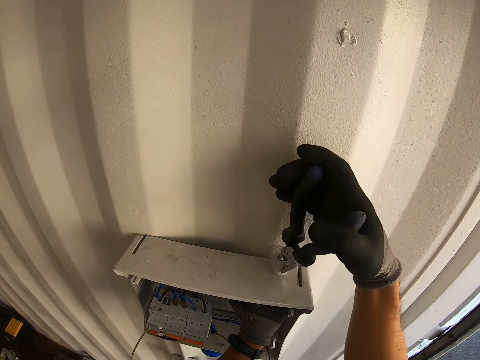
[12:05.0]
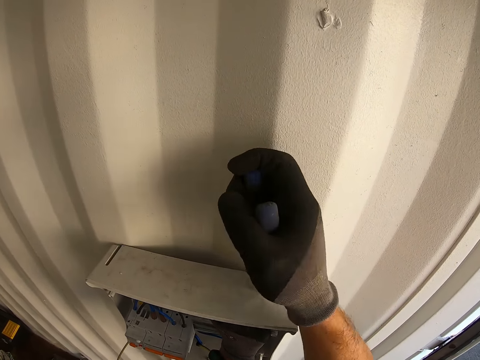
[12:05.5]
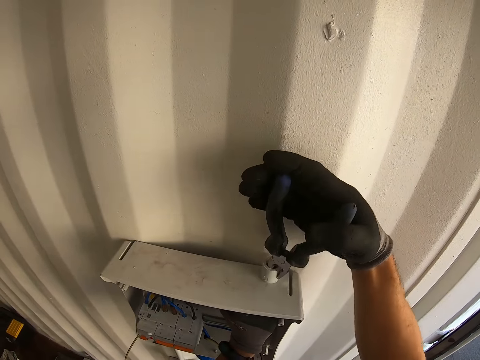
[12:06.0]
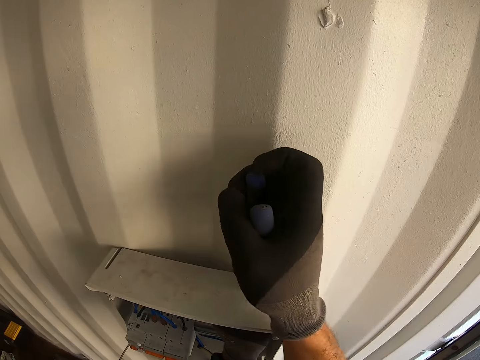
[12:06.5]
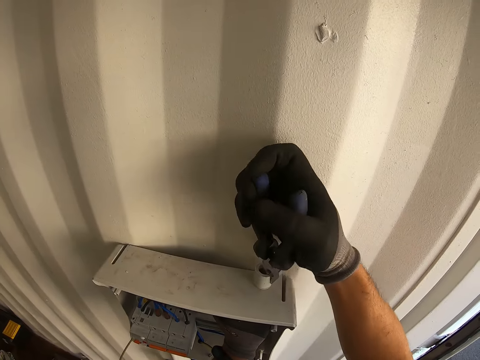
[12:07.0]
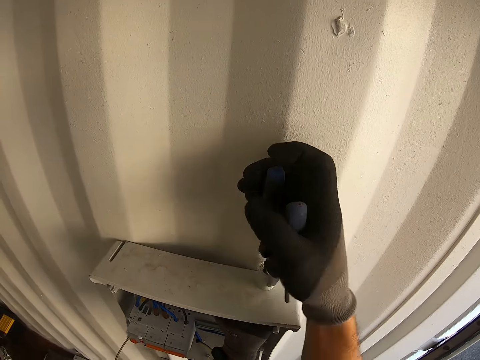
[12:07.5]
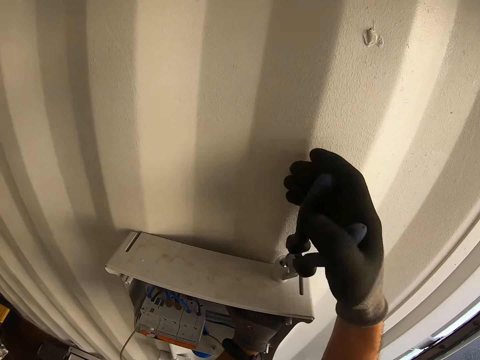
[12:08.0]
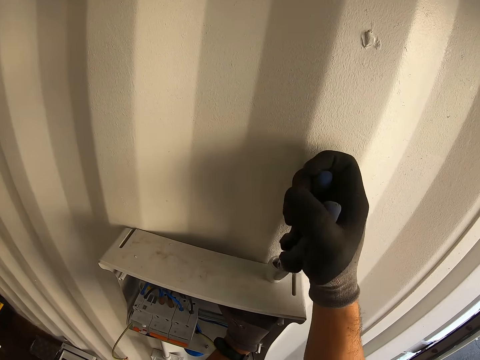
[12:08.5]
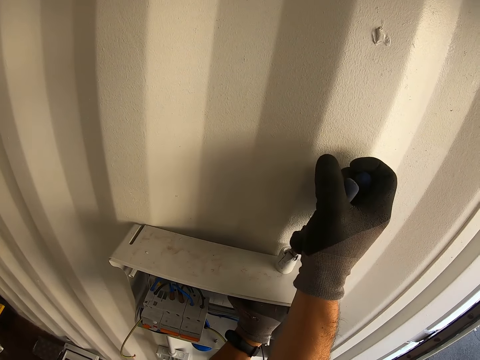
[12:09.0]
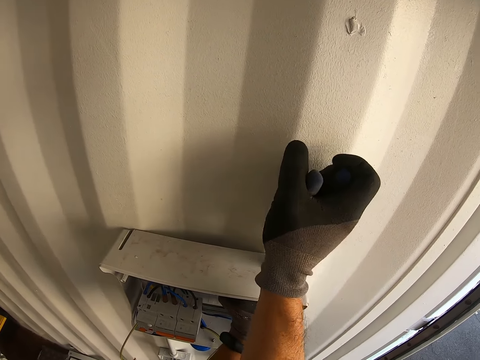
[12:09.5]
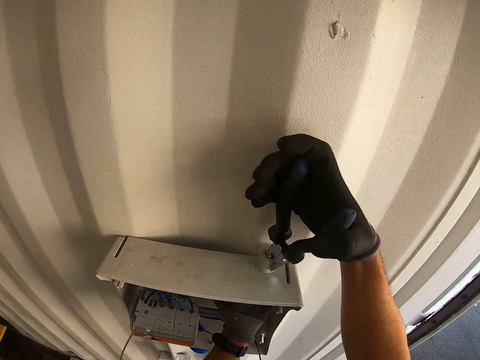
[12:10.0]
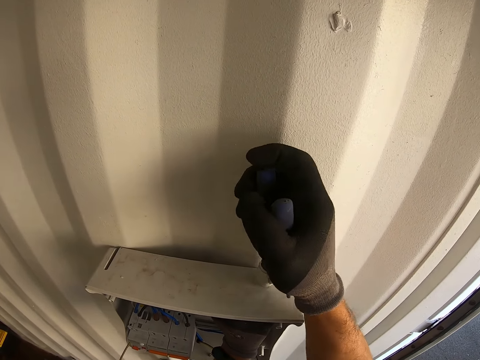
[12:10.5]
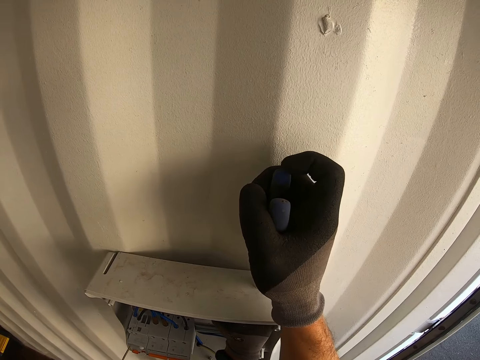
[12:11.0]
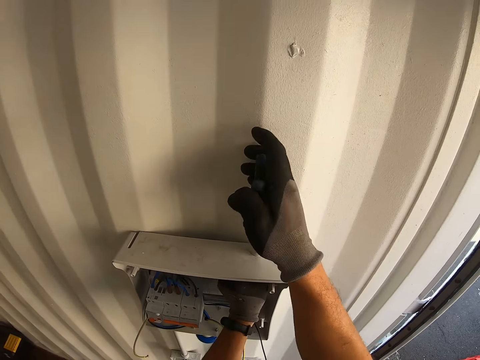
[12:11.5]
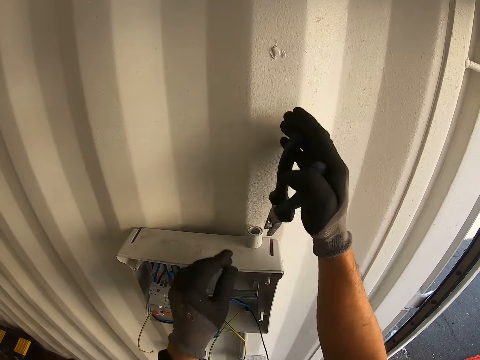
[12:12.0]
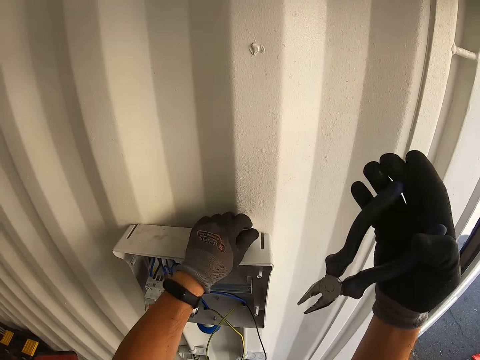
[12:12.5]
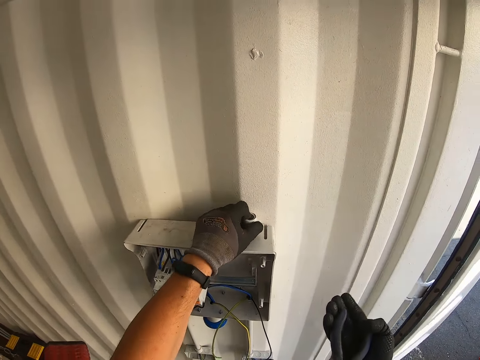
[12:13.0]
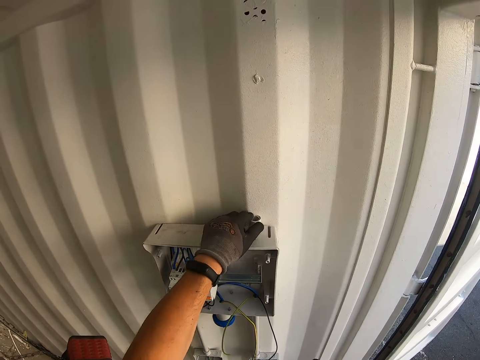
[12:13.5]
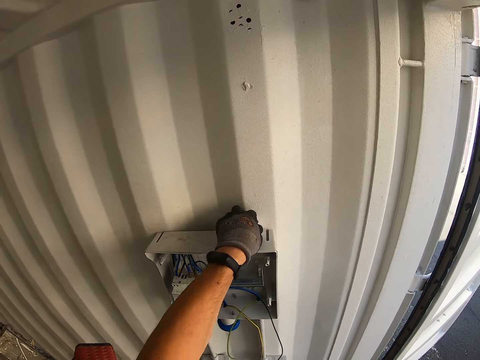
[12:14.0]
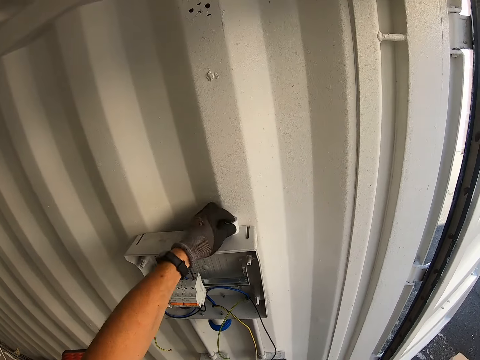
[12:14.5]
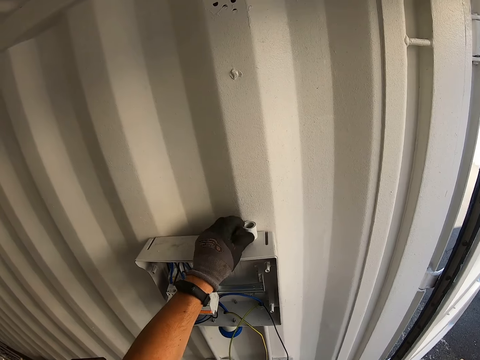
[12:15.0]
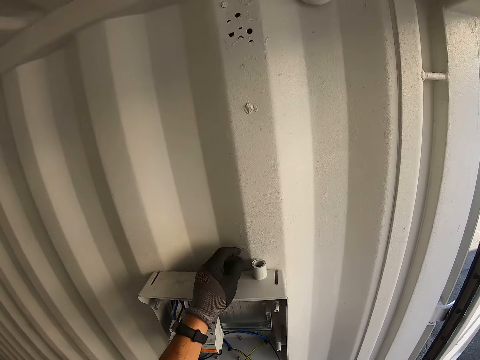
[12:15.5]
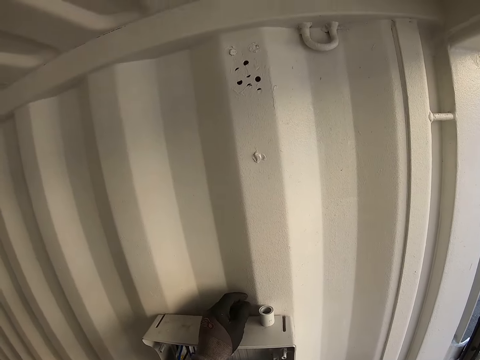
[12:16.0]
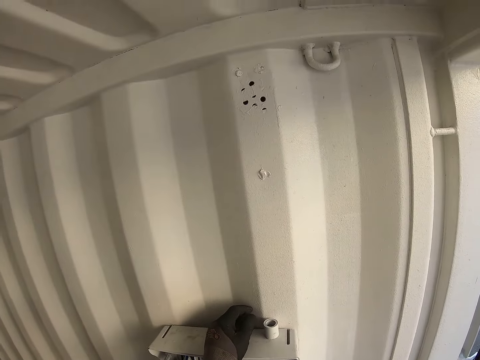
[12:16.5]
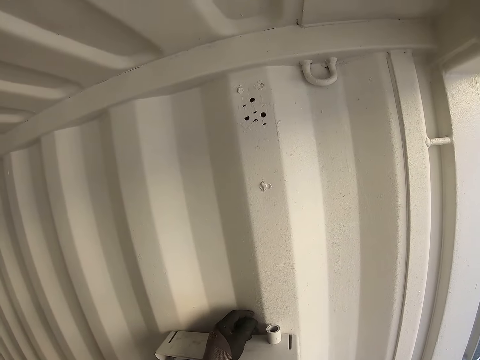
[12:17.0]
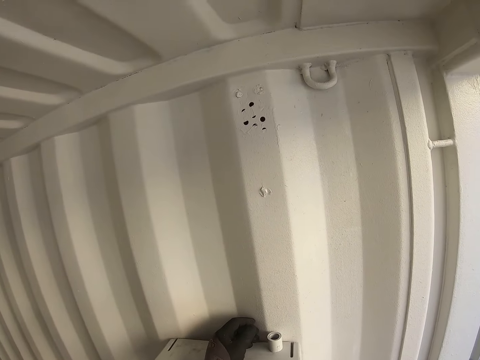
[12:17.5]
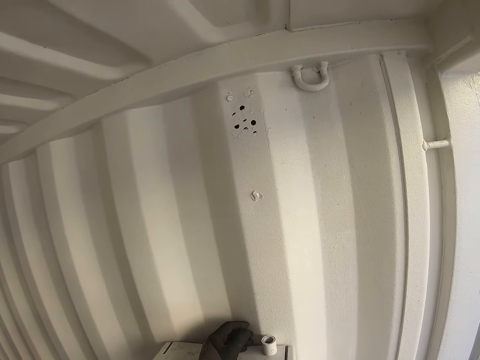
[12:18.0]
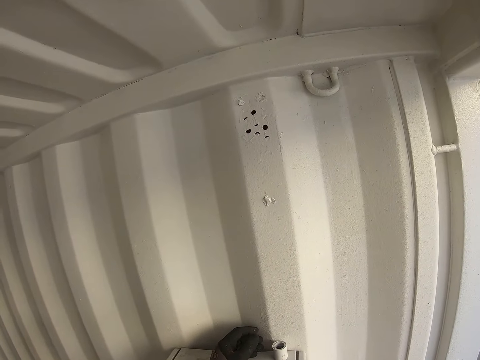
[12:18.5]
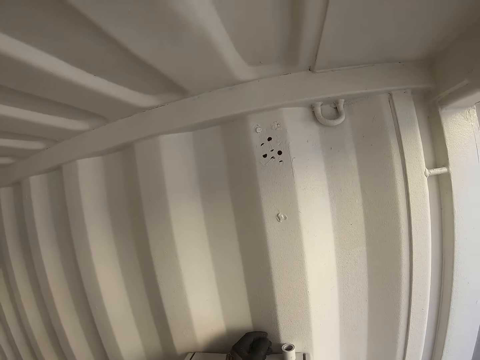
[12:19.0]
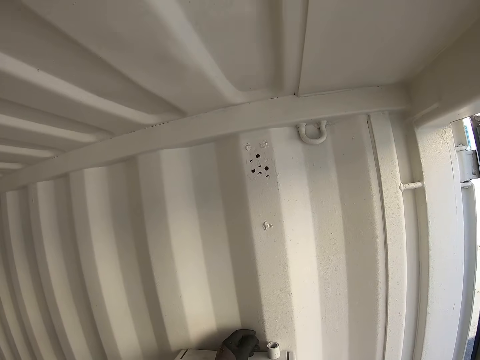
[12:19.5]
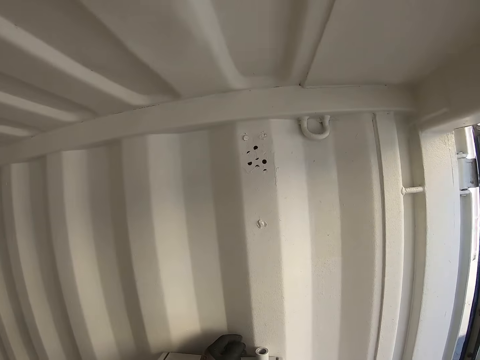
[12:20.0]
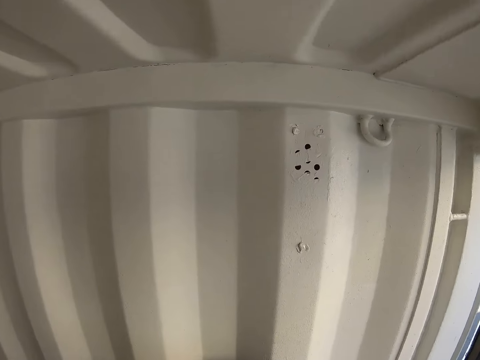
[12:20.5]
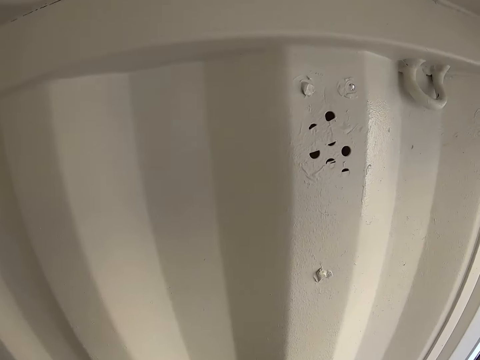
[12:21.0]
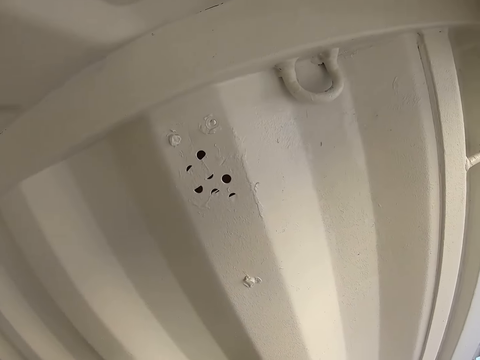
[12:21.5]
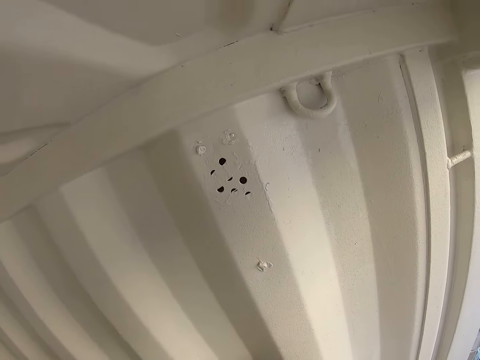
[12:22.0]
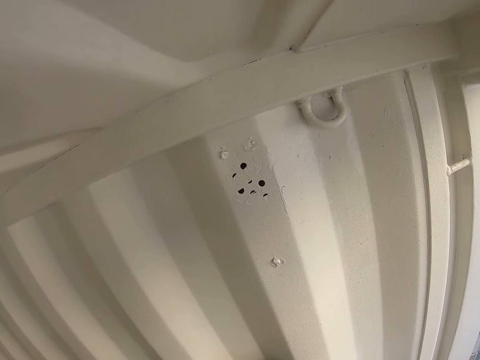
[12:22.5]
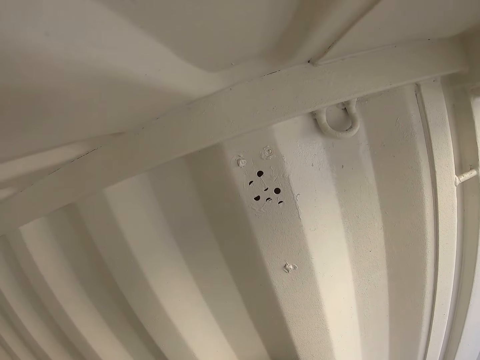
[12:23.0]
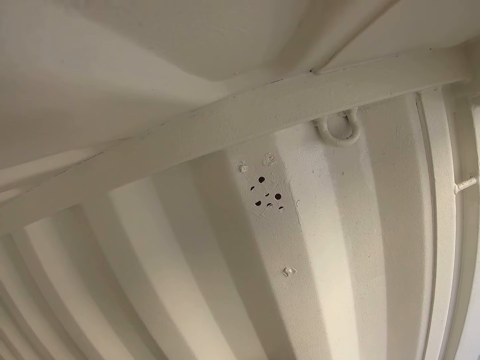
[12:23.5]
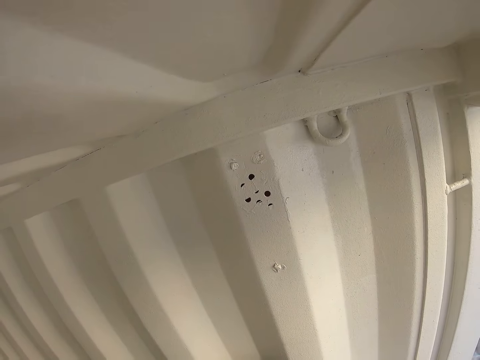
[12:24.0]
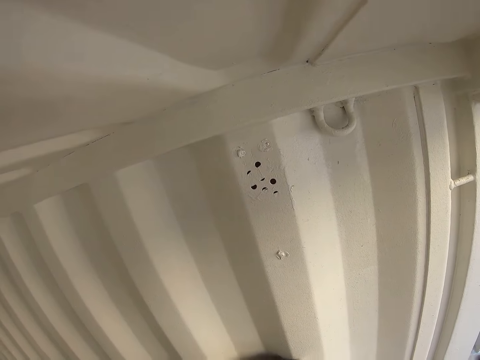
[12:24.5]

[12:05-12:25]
The camera wearer looks around the container.

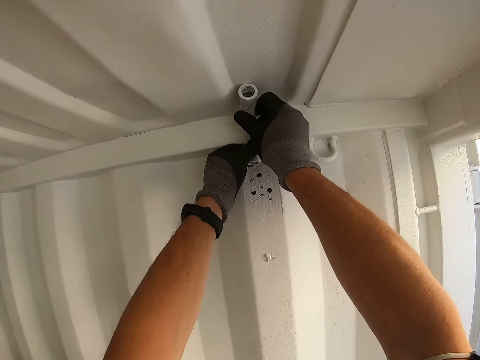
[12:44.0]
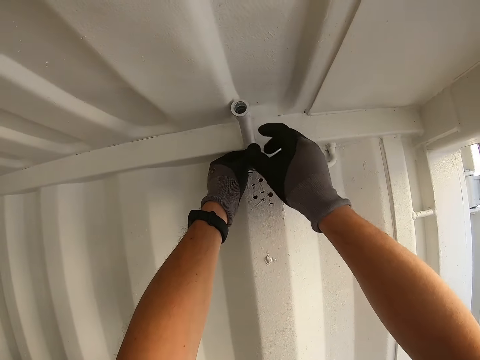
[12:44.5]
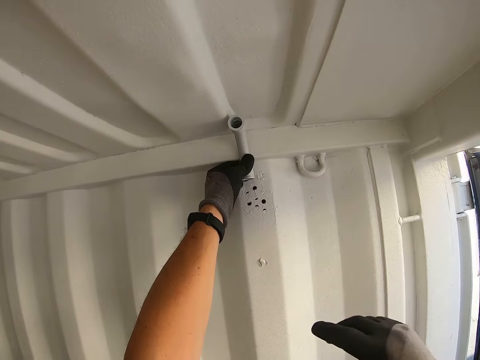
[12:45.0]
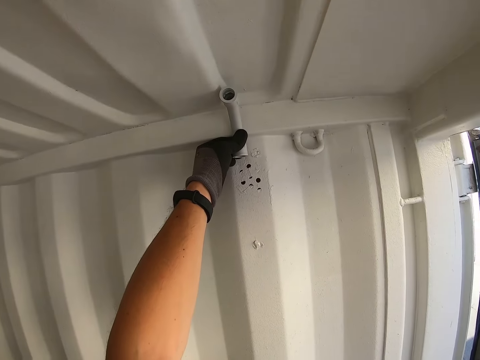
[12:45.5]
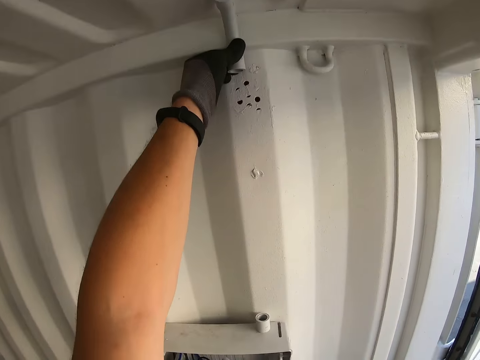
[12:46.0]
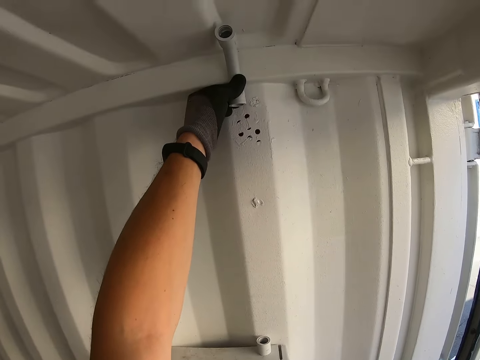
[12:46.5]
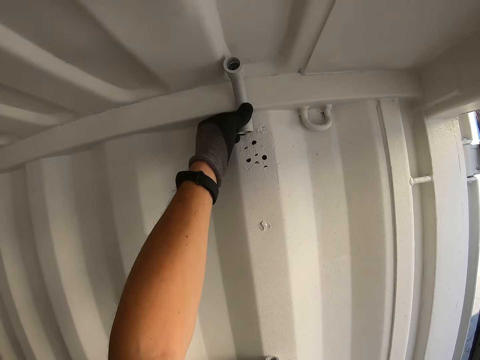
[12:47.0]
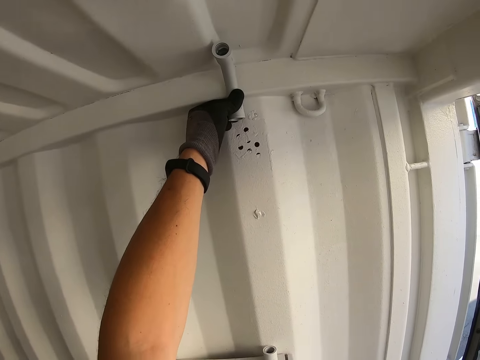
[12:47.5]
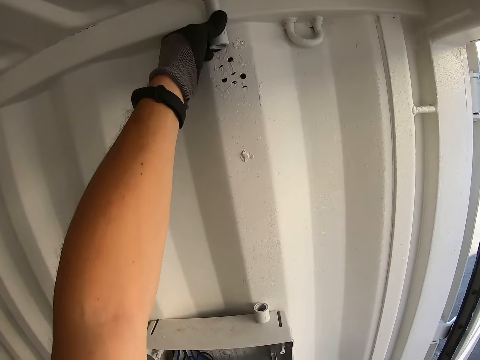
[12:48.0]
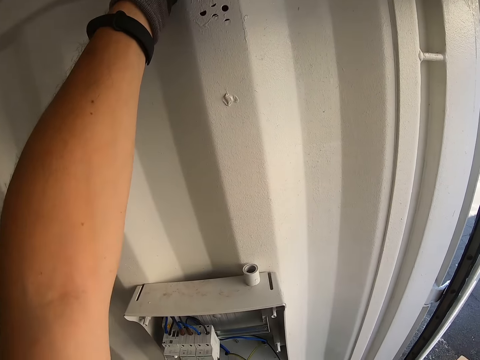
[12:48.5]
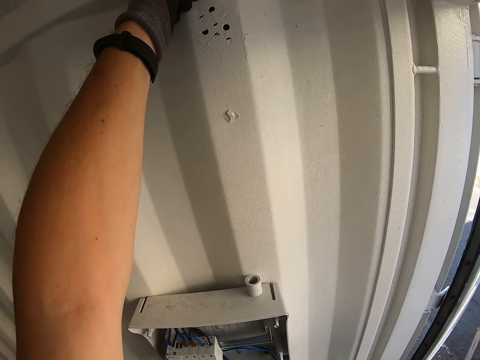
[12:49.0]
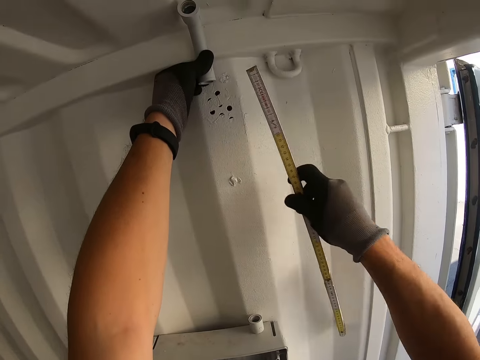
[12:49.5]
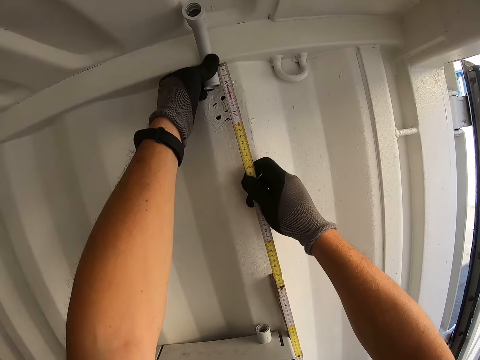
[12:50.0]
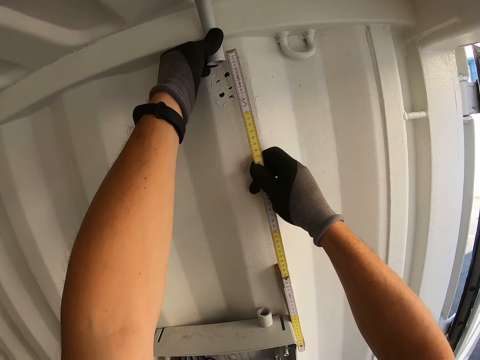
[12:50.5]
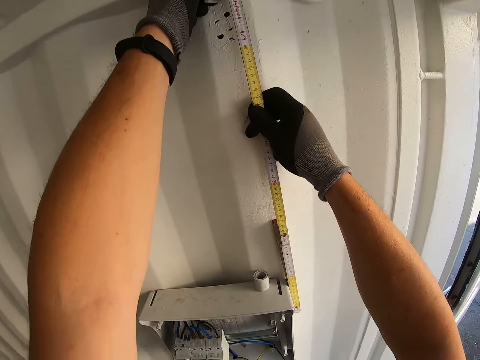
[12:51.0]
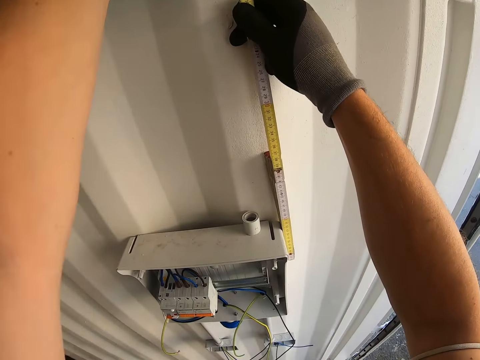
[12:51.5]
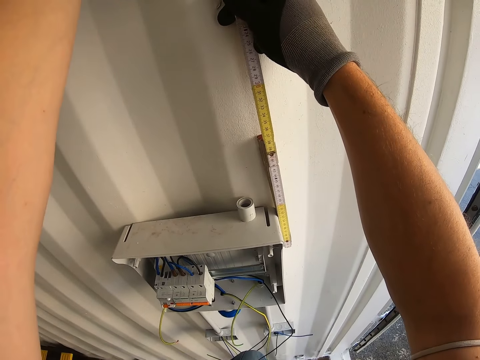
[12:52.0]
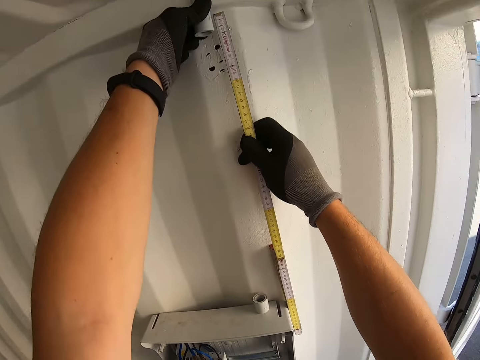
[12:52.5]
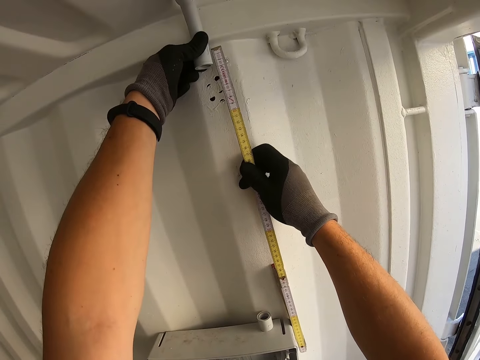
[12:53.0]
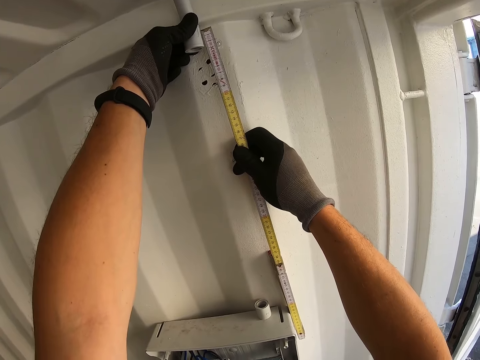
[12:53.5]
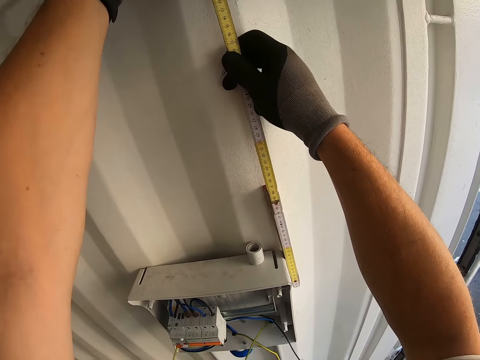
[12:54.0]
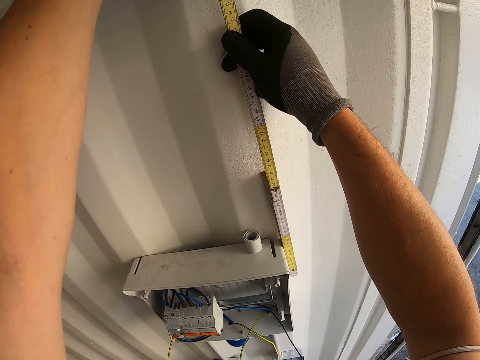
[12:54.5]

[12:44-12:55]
The camera wearer places the conduit pipe on the roof. They look around the container. They measure the wall with a tape measure.
